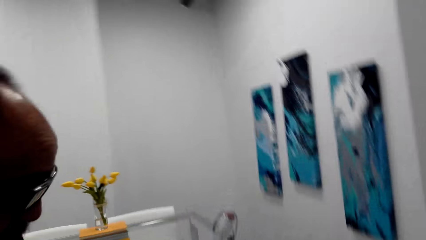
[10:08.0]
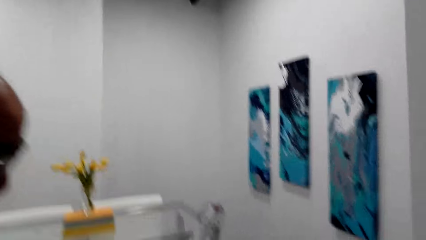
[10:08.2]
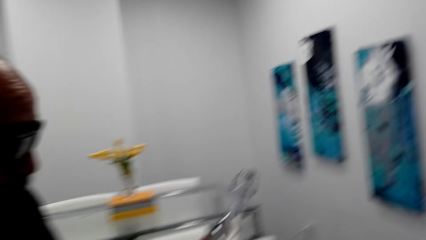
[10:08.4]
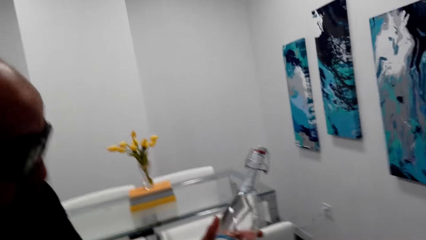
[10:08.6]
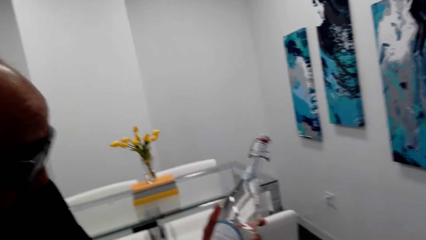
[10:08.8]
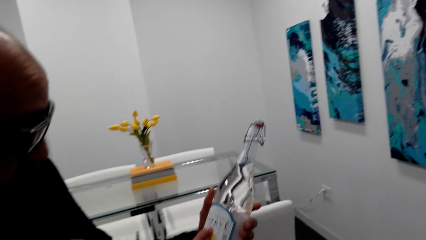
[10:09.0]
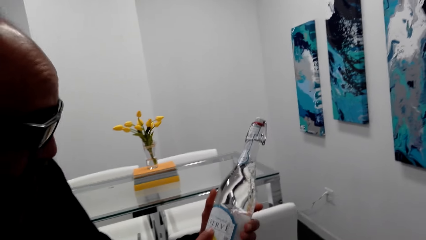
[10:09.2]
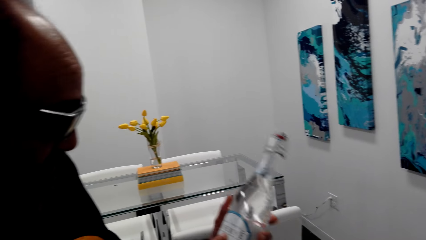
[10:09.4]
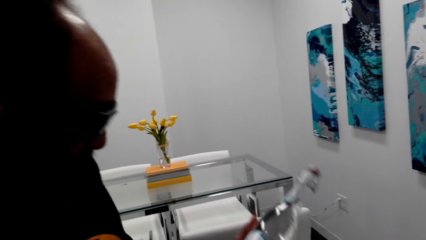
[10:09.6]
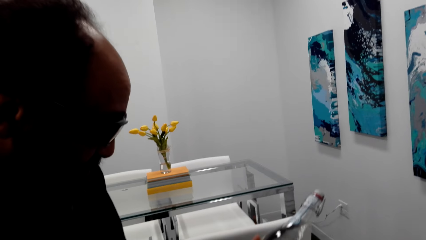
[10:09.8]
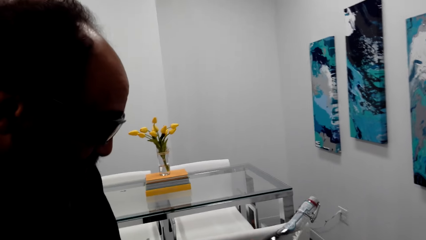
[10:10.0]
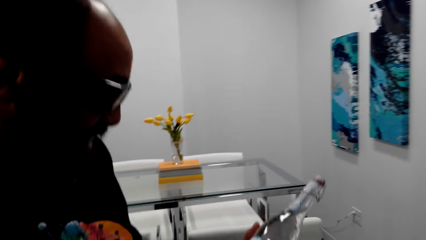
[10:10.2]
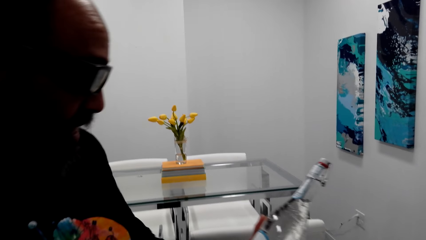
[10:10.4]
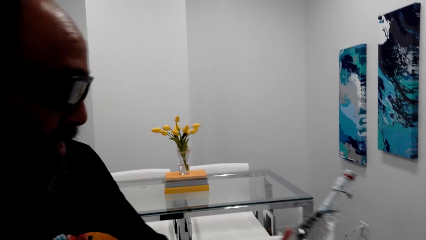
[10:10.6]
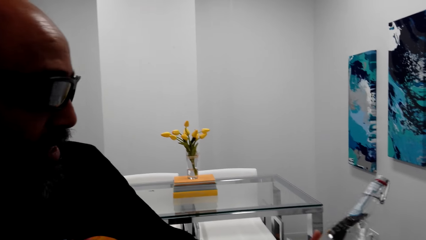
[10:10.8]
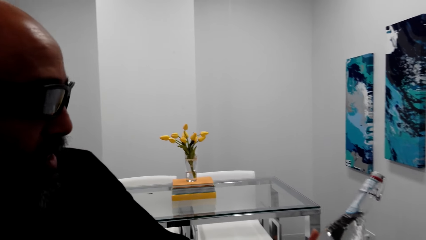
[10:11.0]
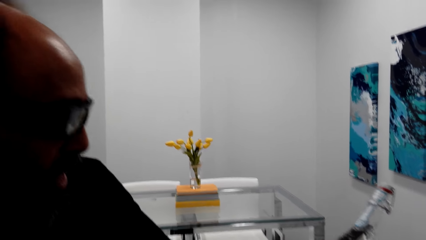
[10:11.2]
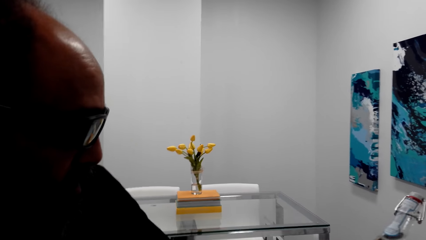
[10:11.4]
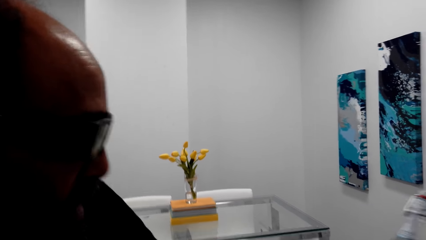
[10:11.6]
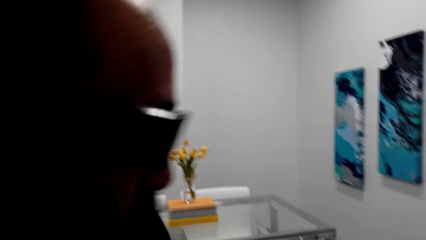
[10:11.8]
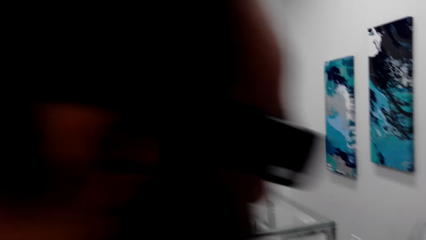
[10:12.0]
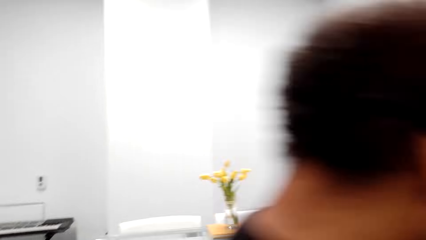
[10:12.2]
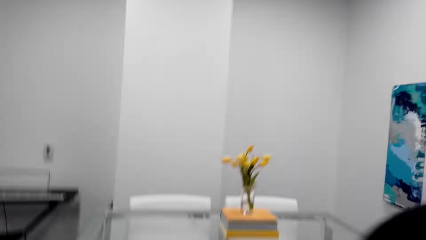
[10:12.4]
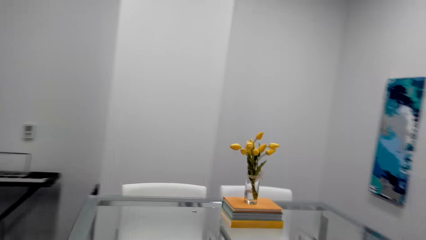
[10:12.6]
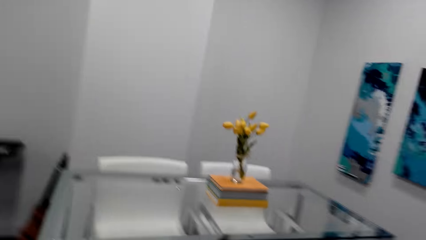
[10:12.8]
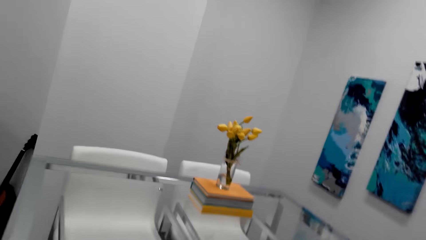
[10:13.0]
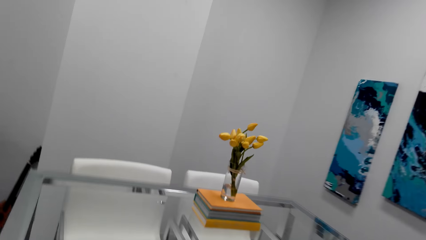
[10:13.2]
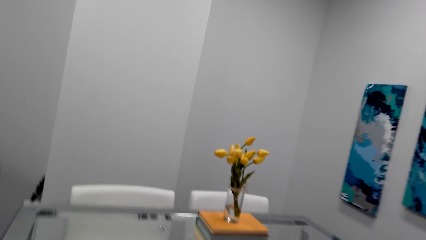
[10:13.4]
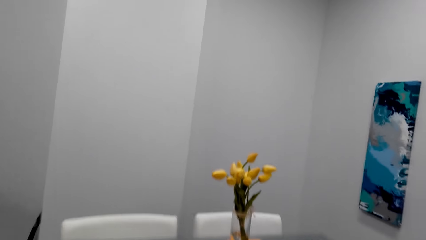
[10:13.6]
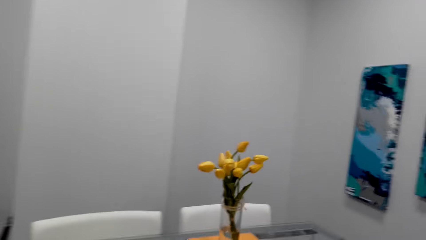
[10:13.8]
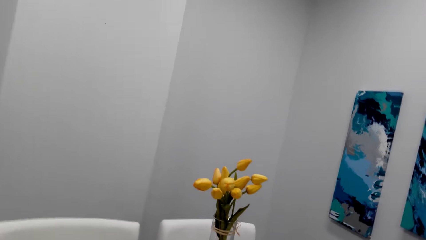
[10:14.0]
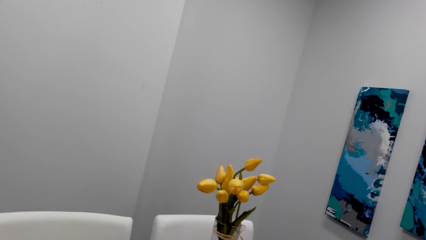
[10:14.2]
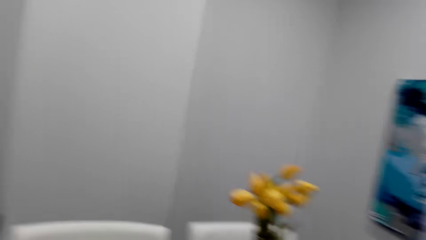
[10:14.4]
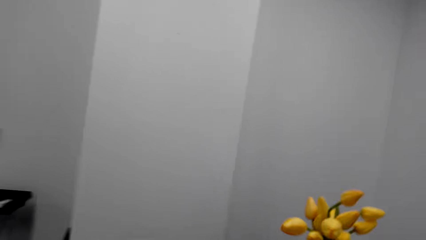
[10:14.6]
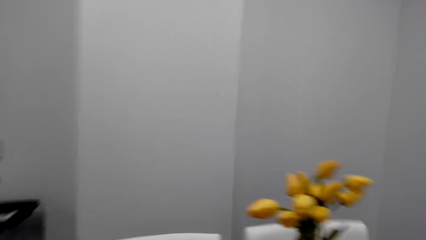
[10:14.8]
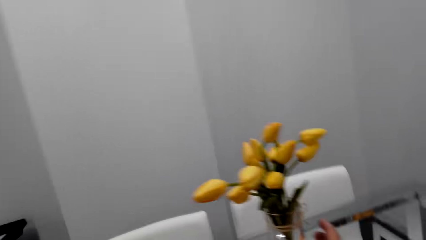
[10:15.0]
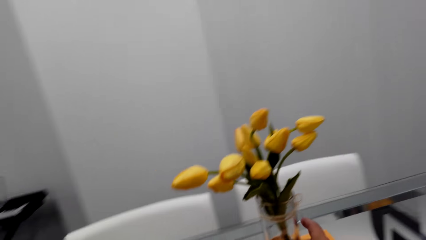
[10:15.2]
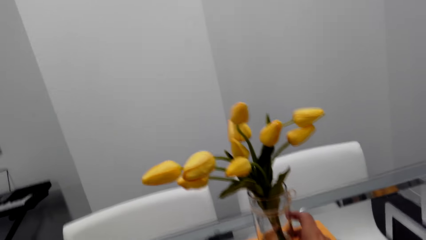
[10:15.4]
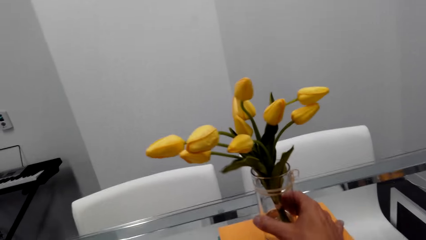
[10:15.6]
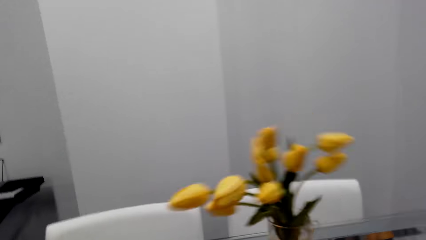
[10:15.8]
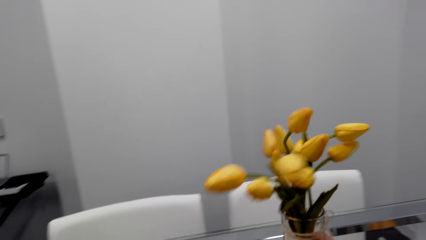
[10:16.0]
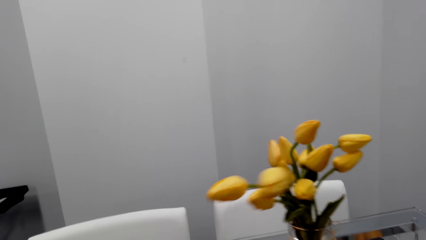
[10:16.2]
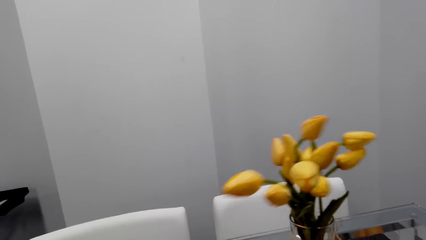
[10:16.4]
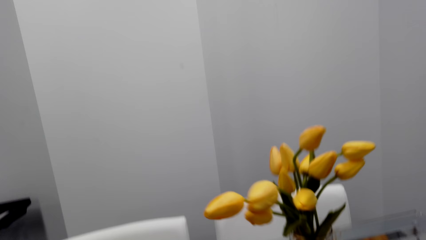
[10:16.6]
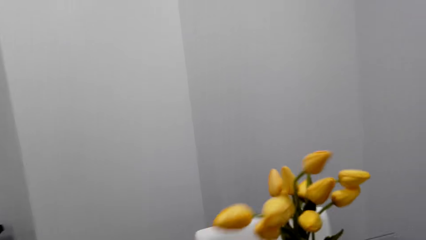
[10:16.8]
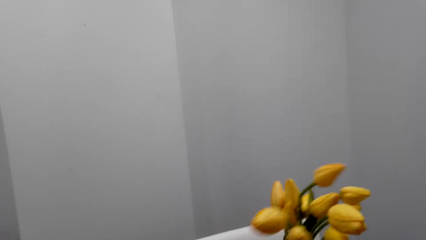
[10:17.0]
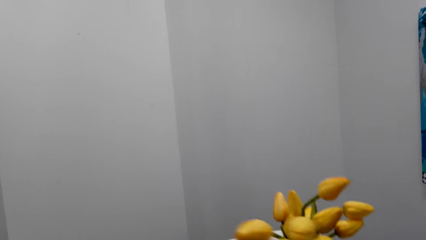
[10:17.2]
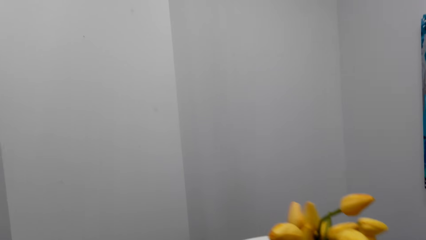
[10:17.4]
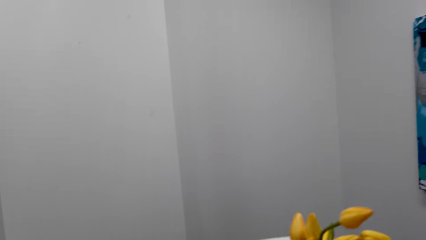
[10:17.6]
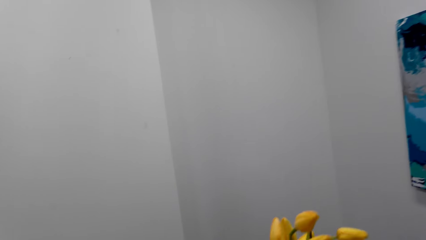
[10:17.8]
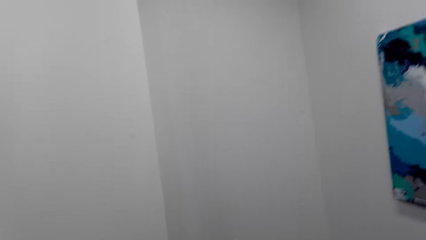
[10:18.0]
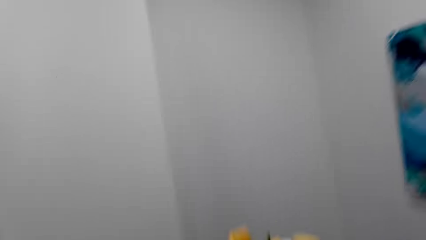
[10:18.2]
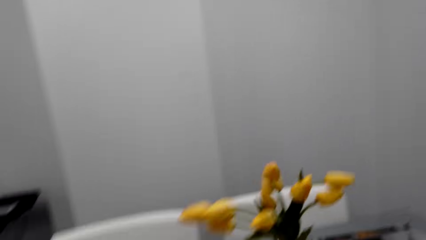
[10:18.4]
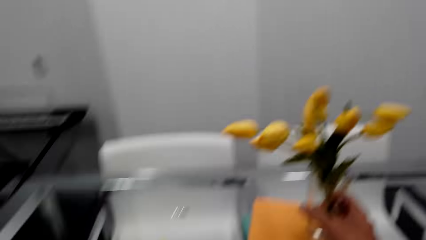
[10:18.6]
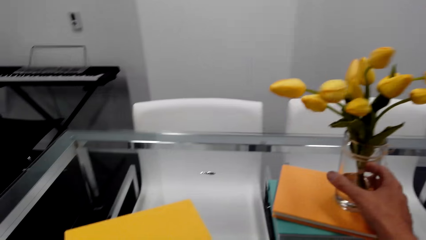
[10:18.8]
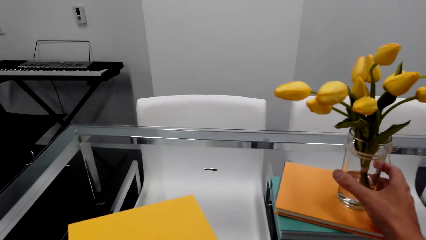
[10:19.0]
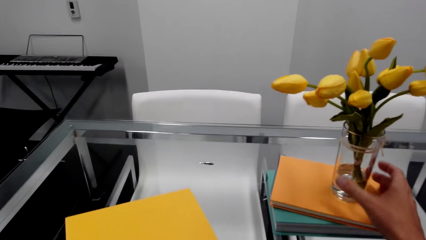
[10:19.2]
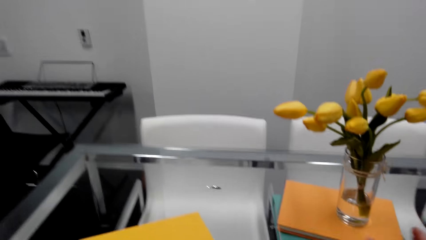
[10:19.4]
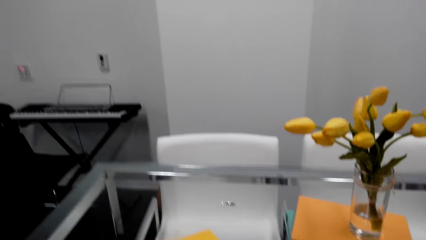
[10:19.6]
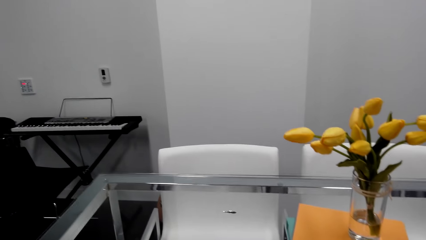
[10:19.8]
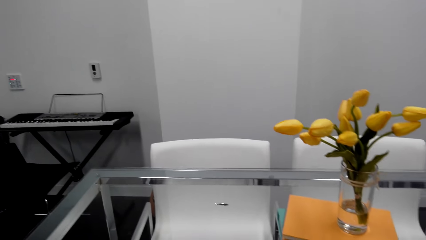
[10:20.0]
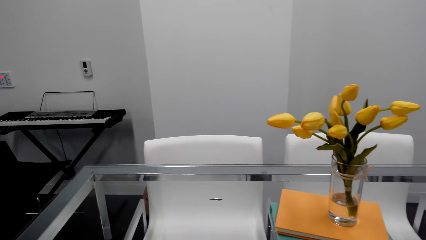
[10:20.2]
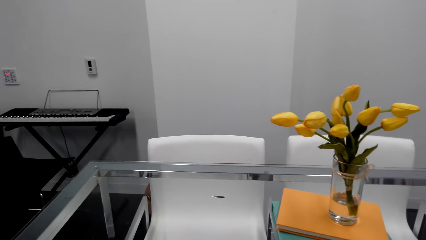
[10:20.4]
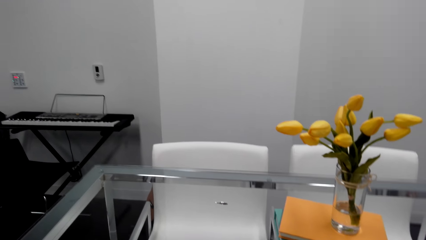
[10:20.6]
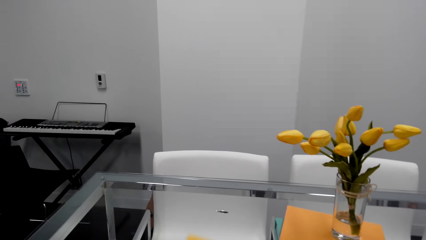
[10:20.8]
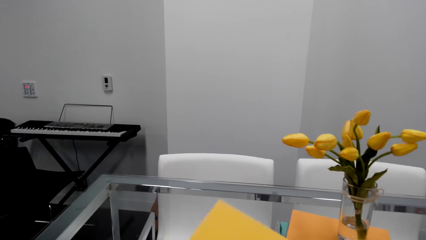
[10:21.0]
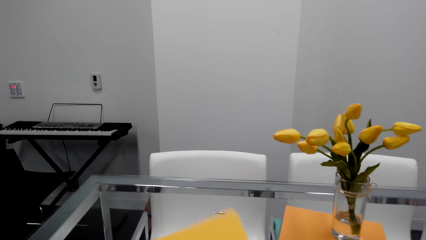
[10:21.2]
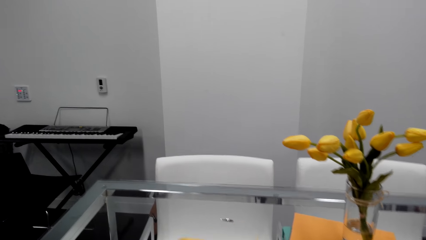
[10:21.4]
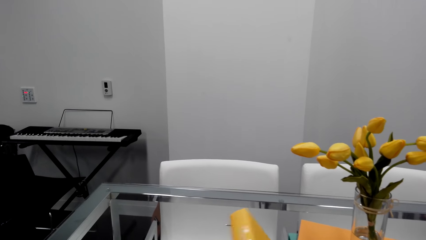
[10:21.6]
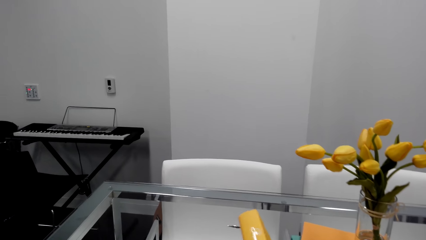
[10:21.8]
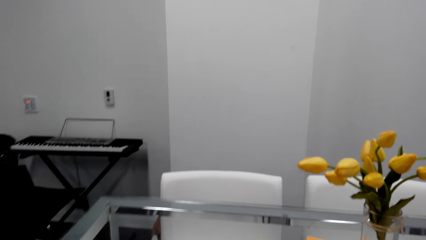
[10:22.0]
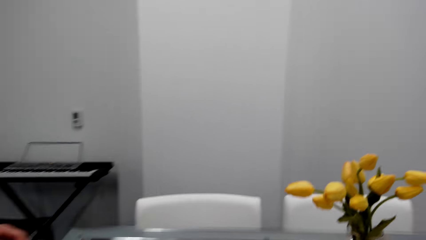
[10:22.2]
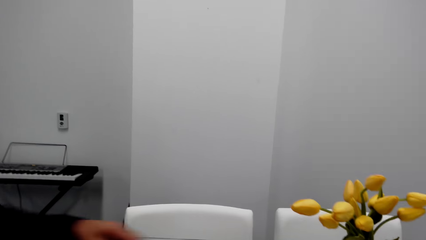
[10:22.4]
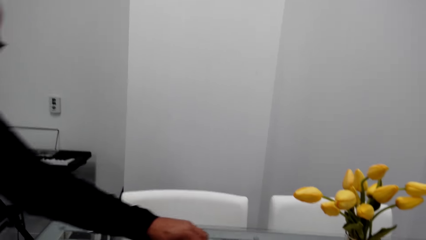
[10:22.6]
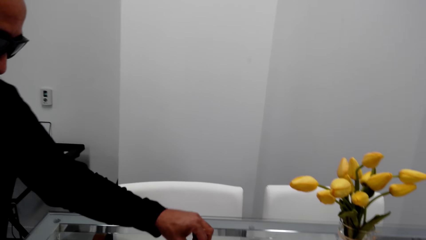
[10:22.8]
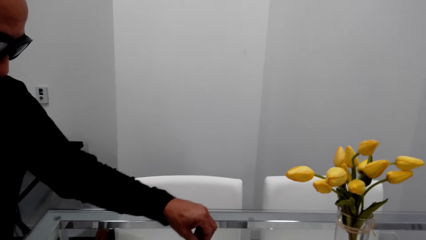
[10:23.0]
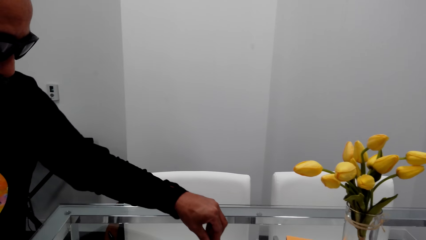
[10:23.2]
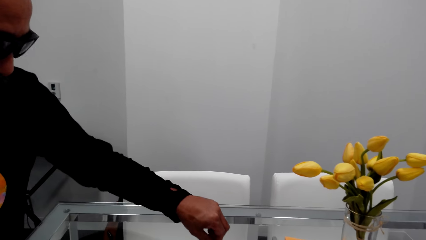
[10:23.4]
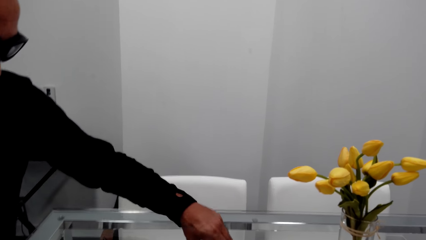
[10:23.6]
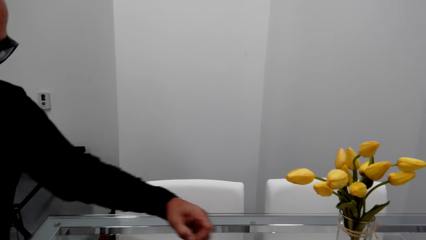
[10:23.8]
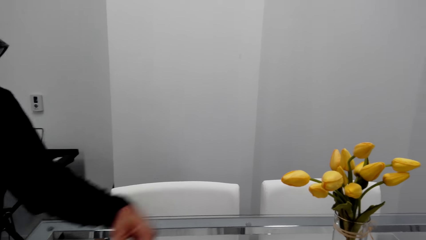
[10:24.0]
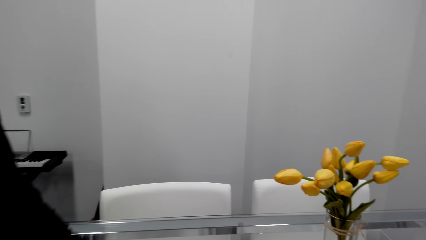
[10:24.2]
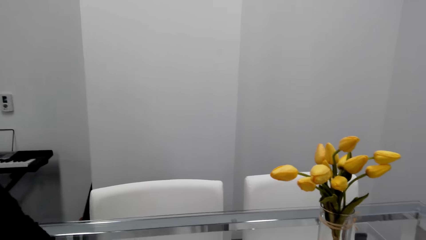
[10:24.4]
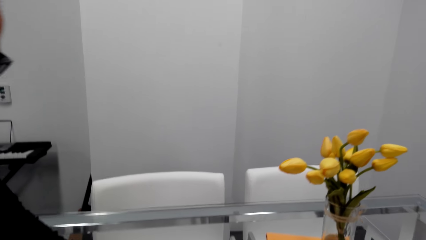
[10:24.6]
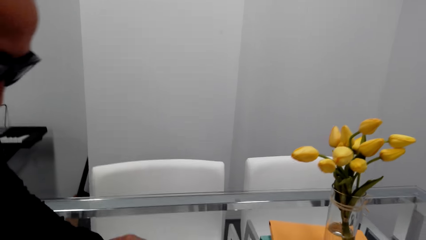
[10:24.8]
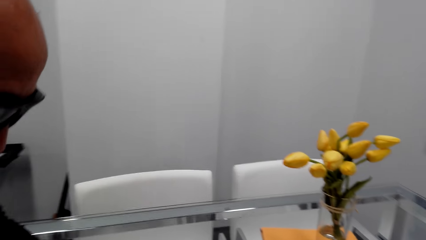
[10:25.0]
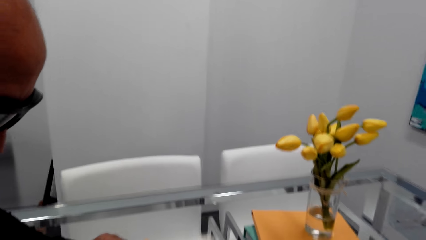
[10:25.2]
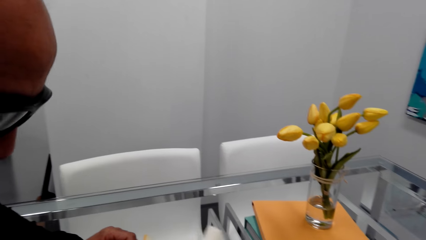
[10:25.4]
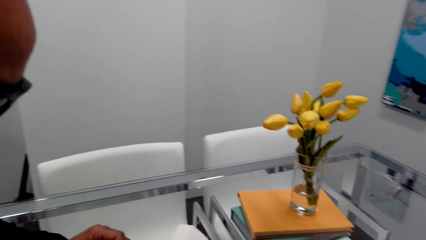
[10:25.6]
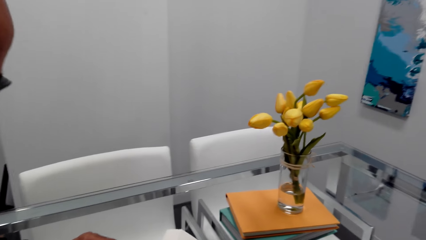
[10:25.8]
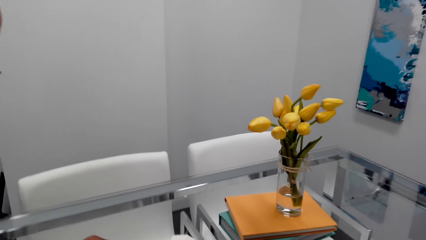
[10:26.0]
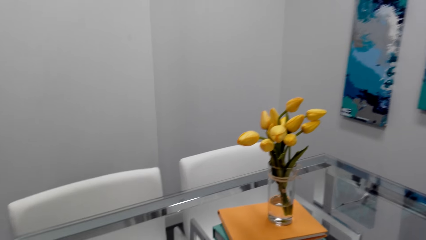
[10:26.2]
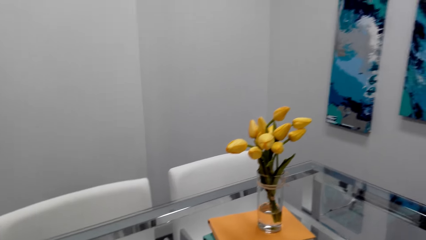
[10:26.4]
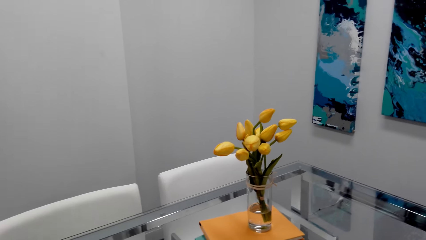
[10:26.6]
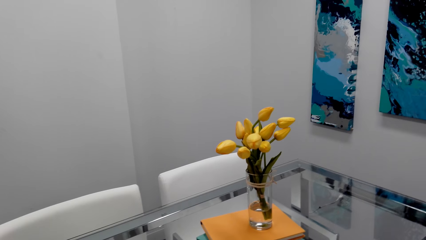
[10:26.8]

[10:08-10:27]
The camera wearer looks at the flower. They move the vase. They grab the flower vase on the table. They pick up a book from the table. The man puts his hand on the table. He removes something from the table. He looks at the table.
